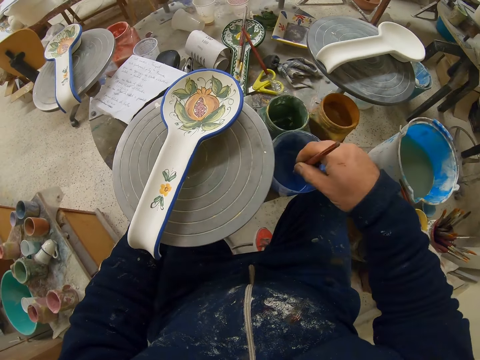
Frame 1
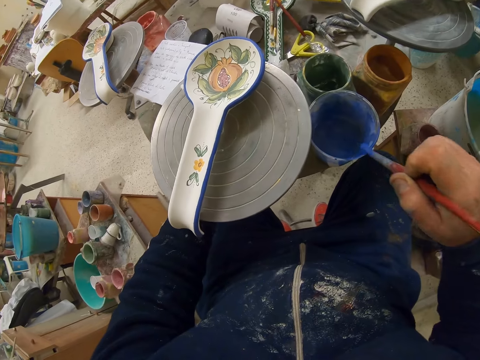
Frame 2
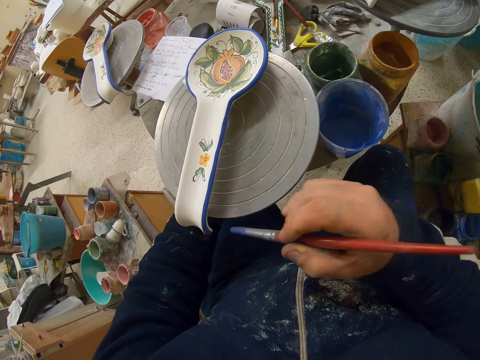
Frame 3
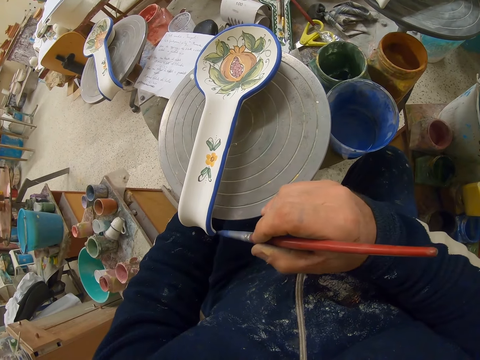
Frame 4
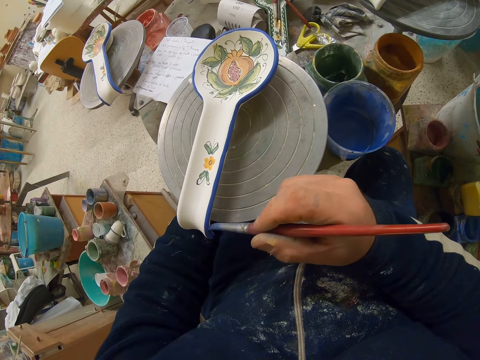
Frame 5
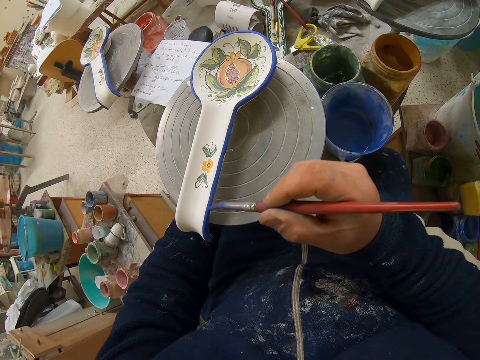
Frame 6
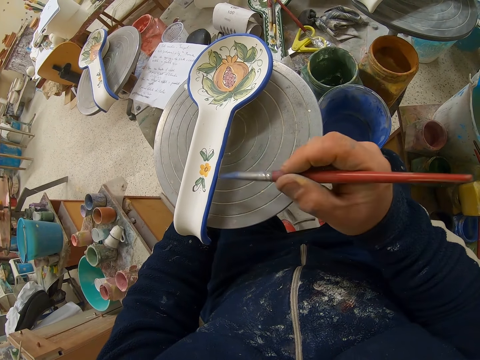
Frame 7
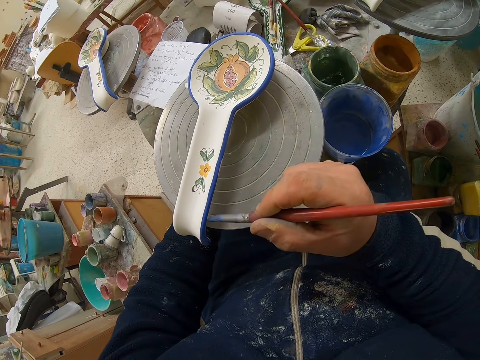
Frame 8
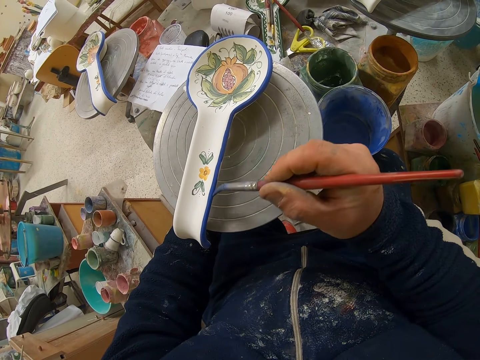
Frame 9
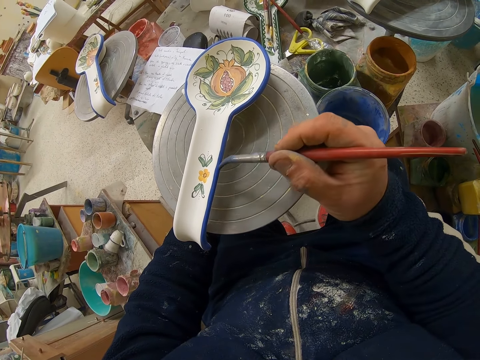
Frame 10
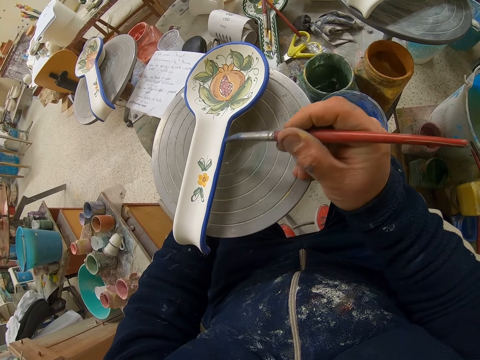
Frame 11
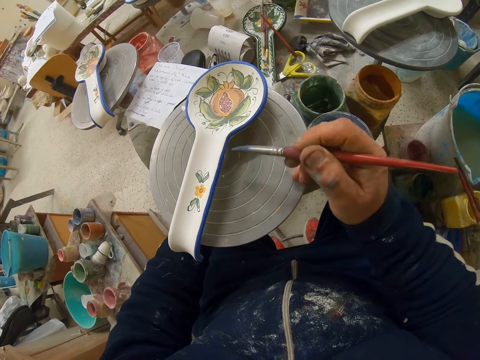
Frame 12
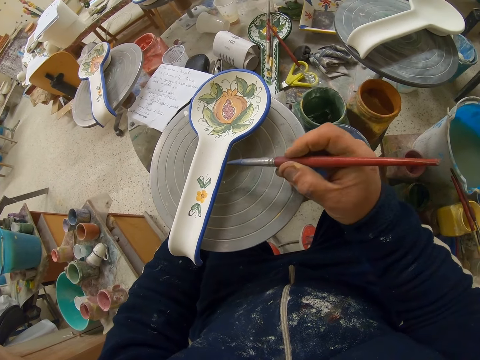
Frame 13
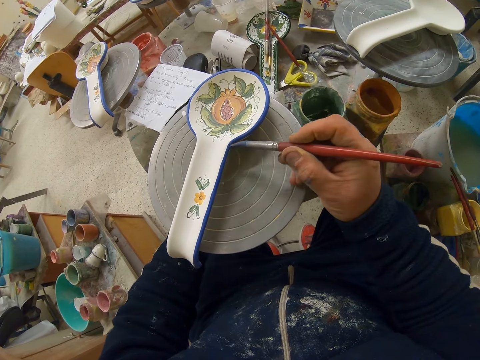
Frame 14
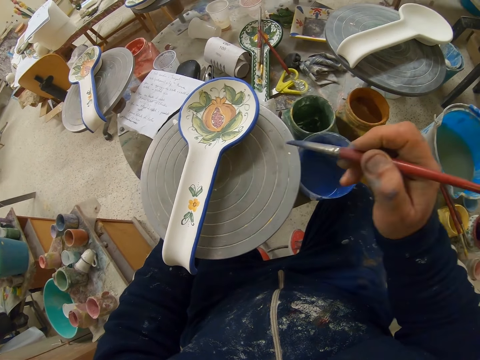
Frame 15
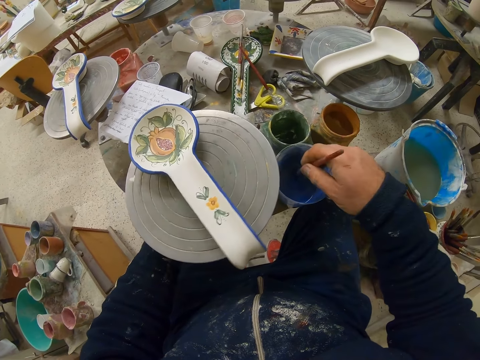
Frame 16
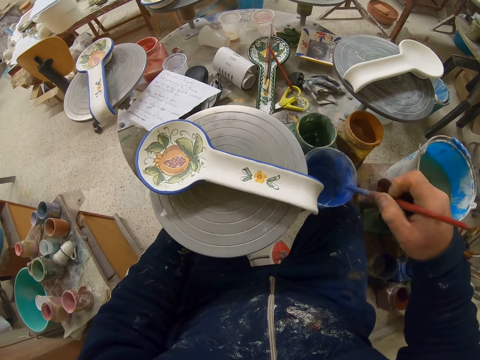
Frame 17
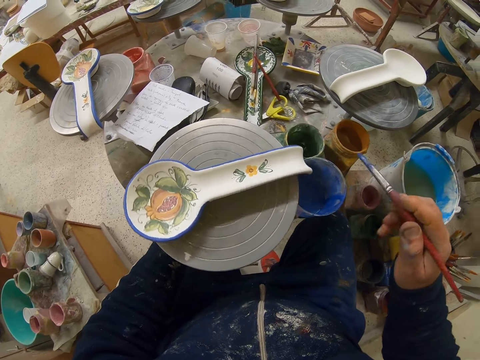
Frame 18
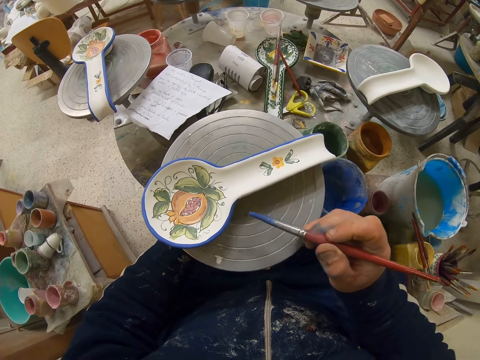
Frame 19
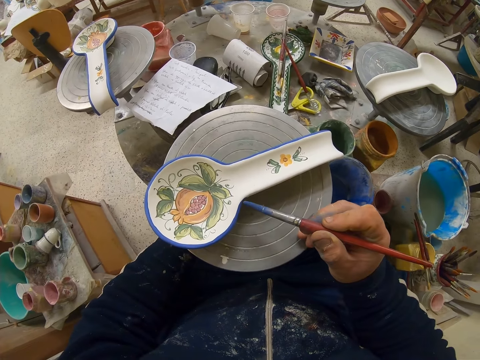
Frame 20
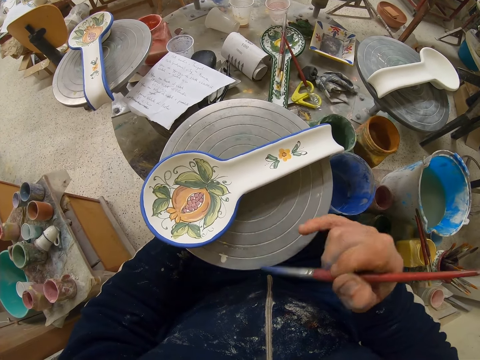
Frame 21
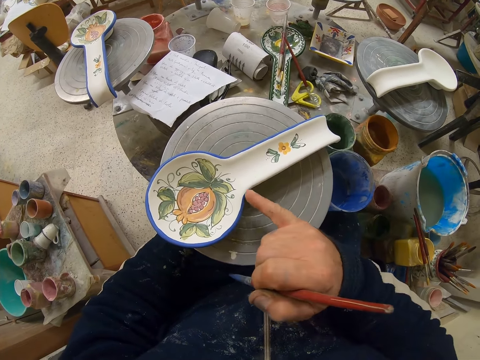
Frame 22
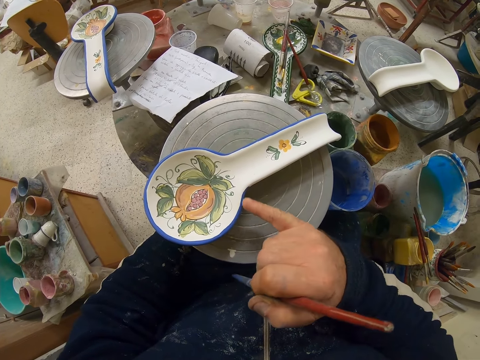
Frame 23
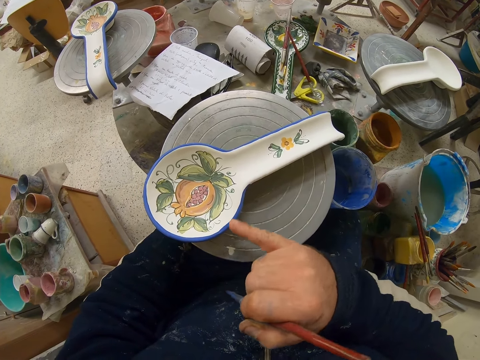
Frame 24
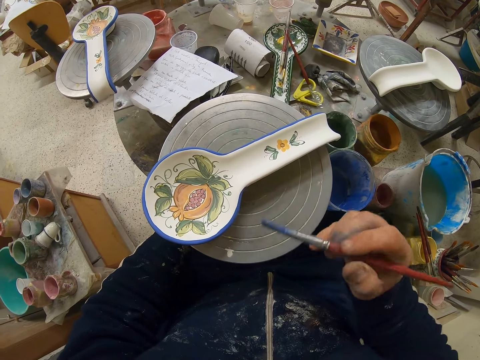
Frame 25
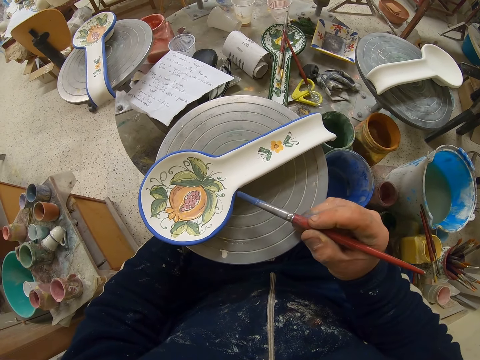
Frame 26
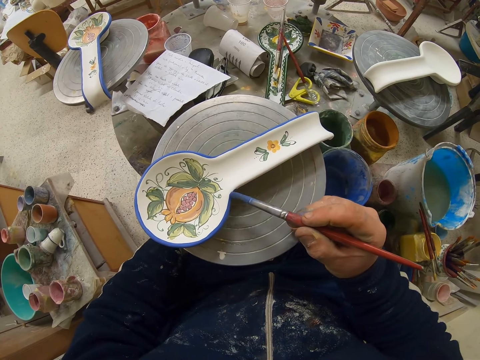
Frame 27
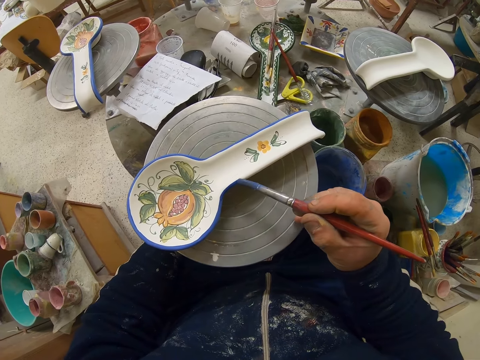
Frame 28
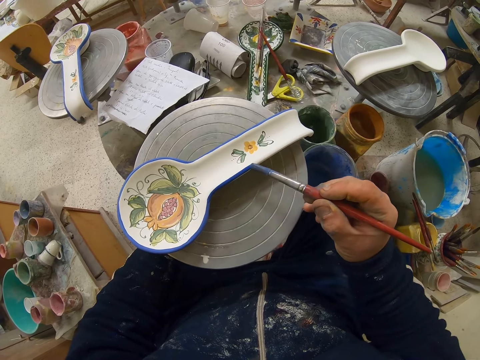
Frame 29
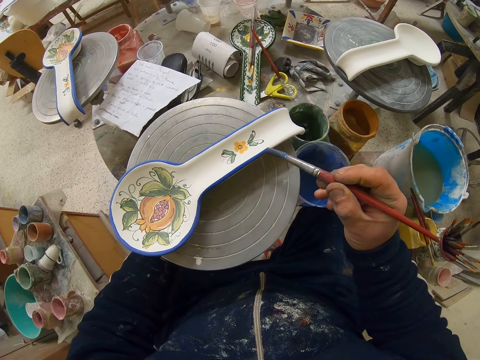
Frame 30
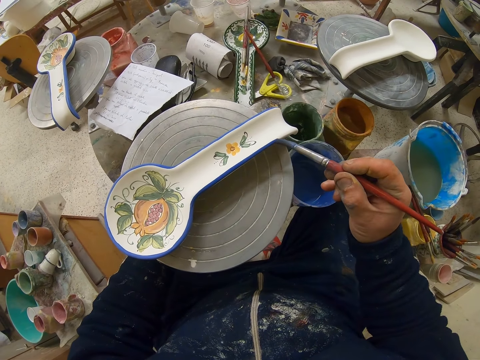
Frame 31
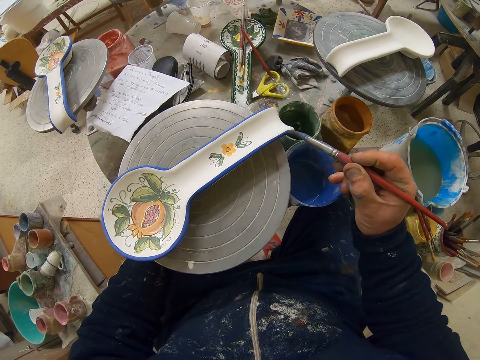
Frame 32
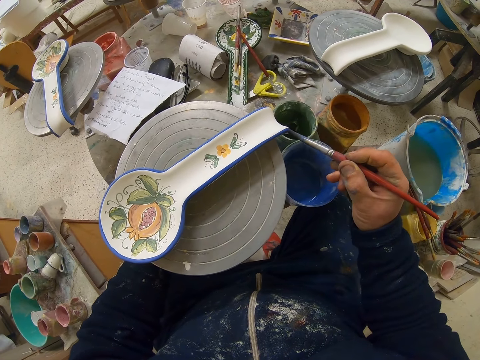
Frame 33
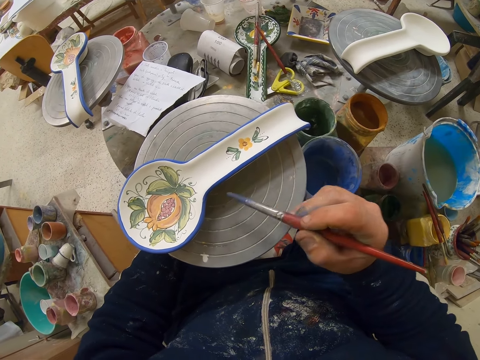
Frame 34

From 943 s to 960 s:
The camera wearer dips the paint brush in the paint can. He decorates the plate or spoon with the paint brush. He turns the table. He dips the paint brush in the paint can. He rubs the plate with his finger. He paints the spoon. He wipes paint on the spoon. He decorates the plate with the paint brush.

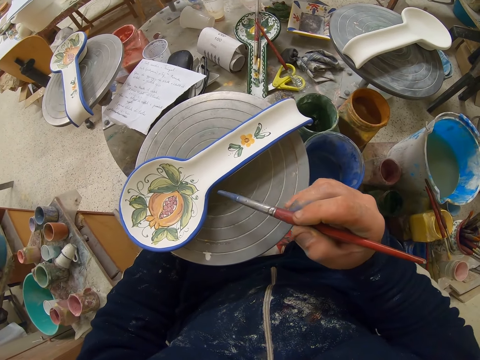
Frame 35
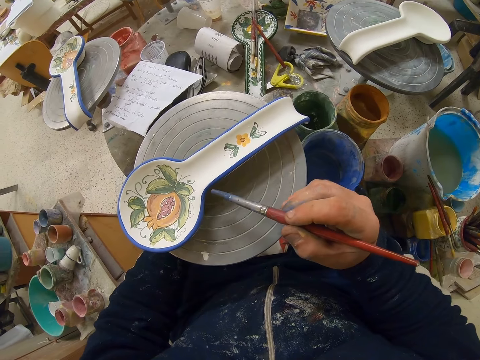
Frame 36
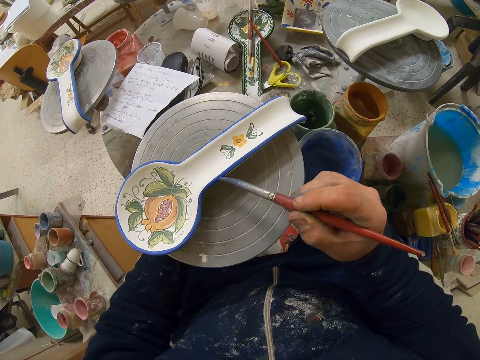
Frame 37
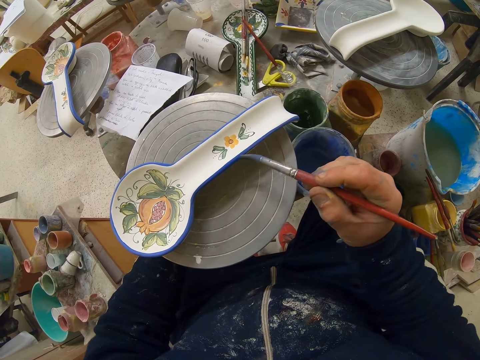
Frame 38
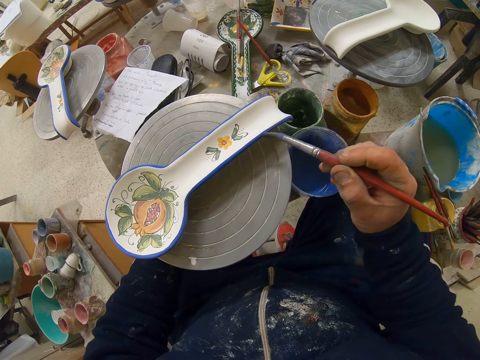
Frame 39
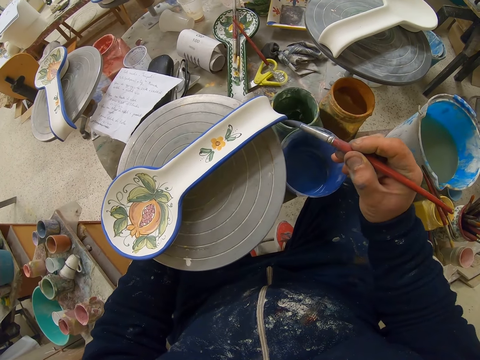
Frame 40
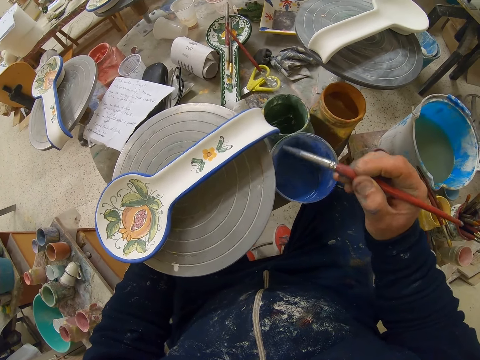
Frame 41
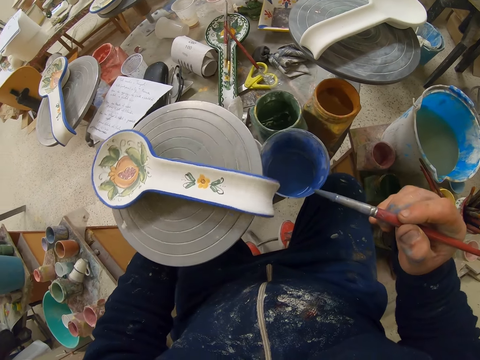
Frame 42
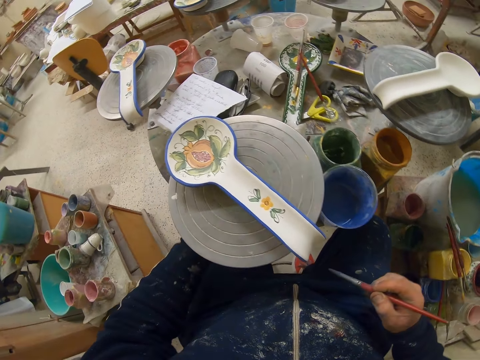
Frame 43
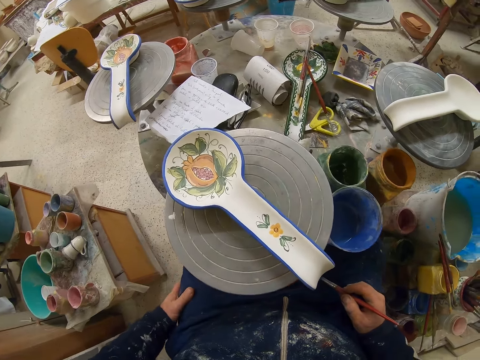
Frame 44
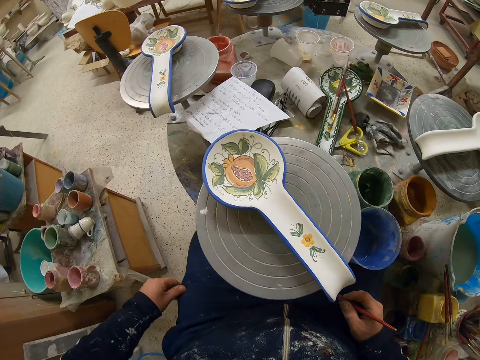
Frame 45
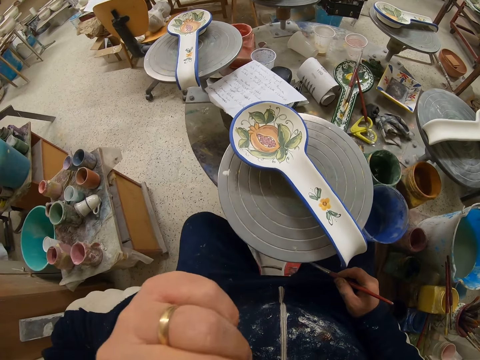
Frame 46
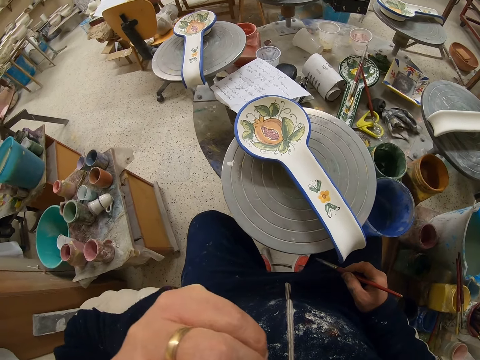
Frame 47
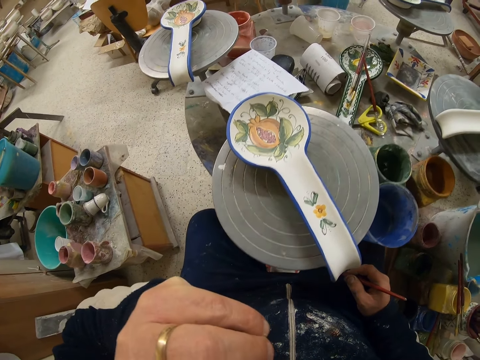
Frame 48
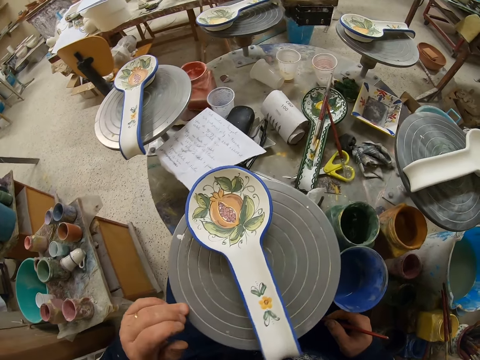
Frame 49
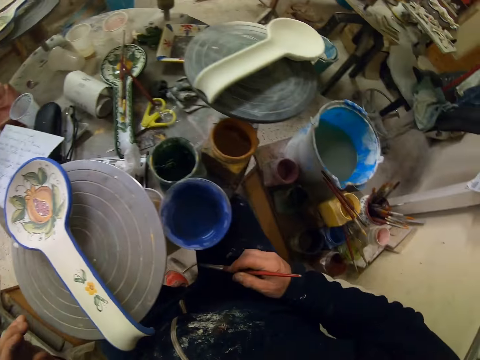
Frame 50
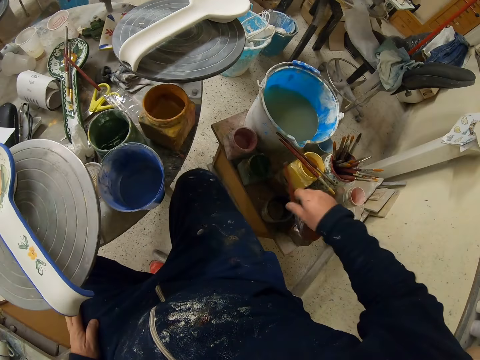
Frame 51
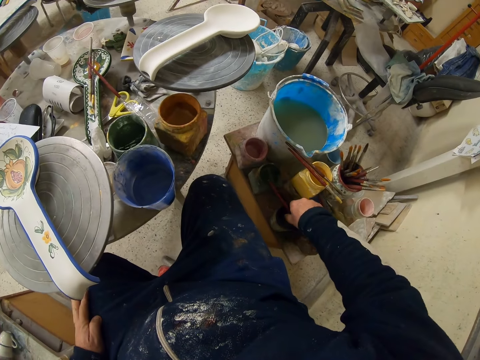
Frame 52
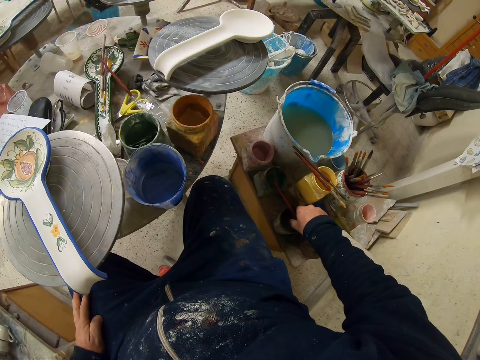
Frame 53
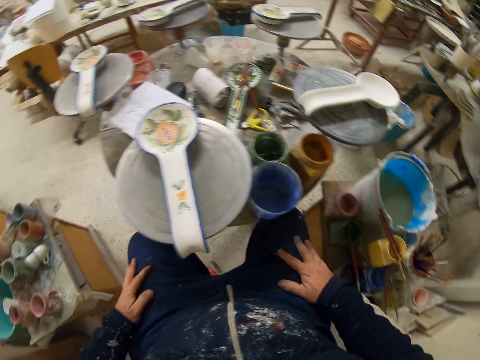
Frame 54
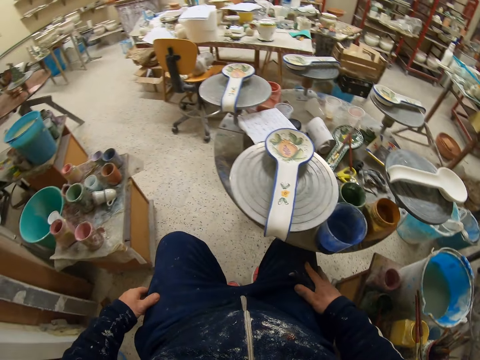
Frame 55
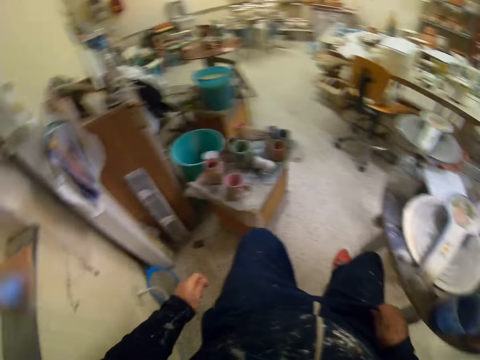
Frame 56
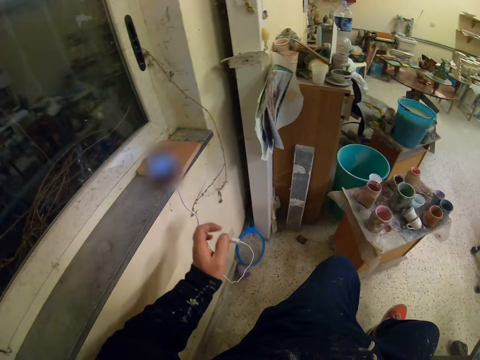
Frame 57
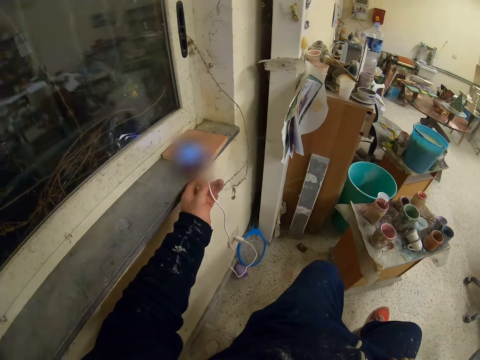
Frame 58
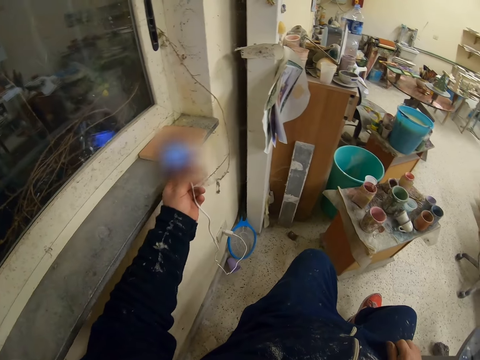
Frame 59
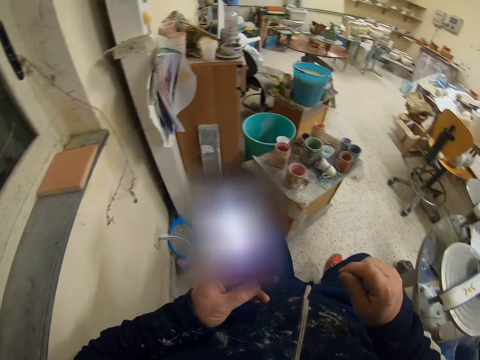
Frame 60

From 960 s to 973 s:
The camera wearer turns the table. He touches his face. He turns the table. He puts the paint brush on the can. He turns with the chair. He picks the phone from the window stool.
